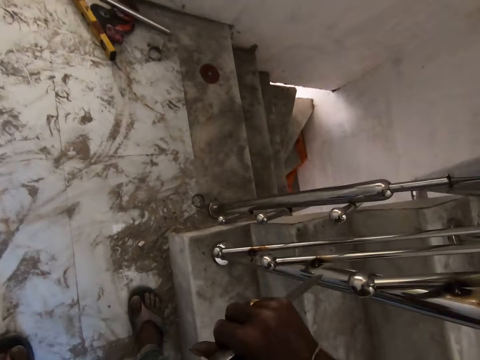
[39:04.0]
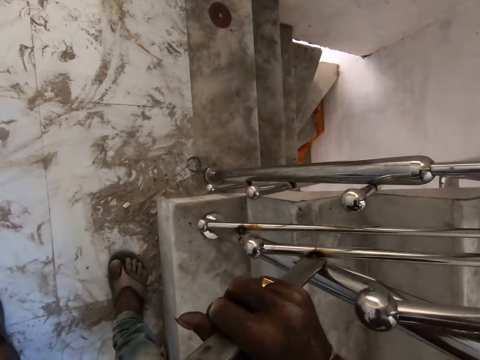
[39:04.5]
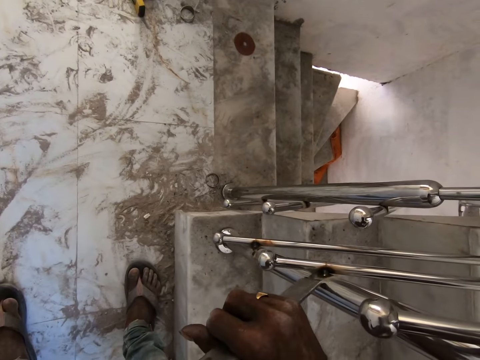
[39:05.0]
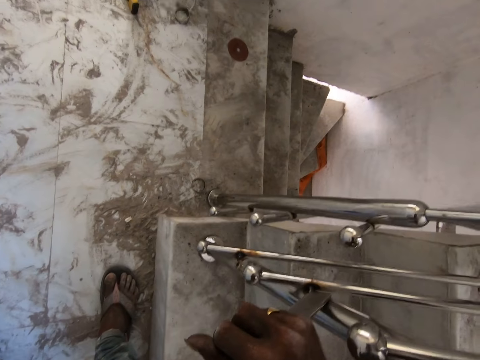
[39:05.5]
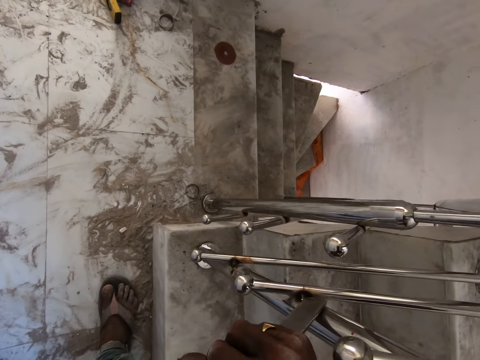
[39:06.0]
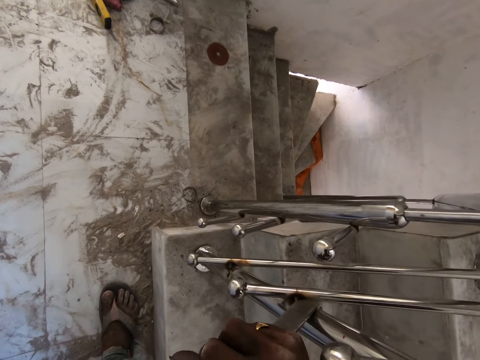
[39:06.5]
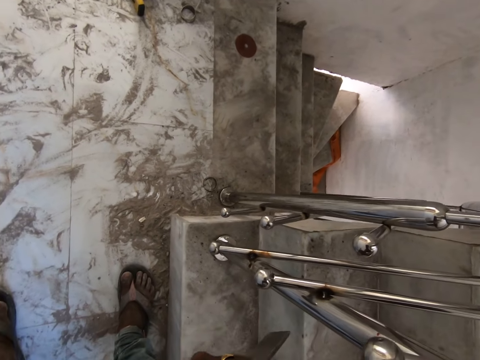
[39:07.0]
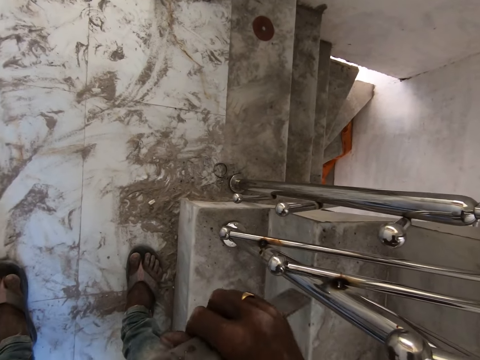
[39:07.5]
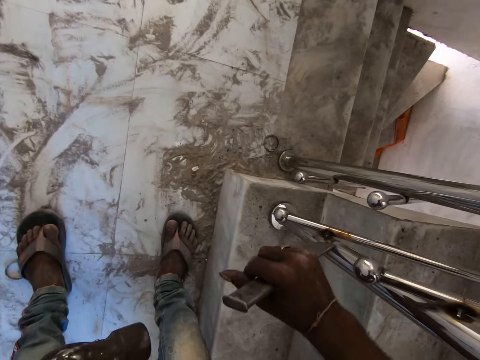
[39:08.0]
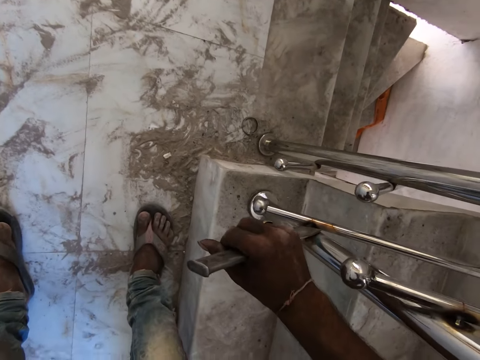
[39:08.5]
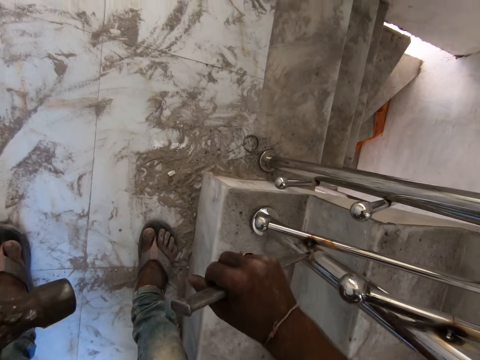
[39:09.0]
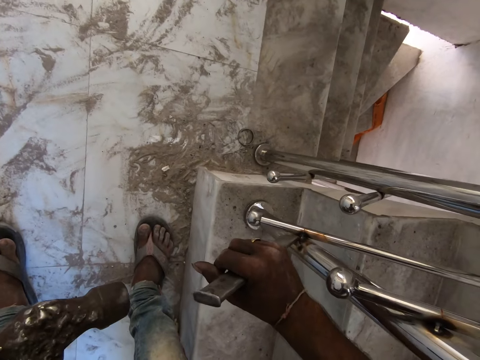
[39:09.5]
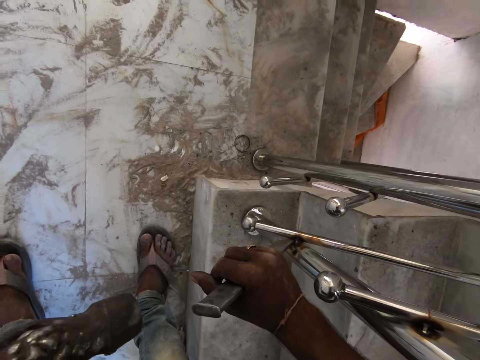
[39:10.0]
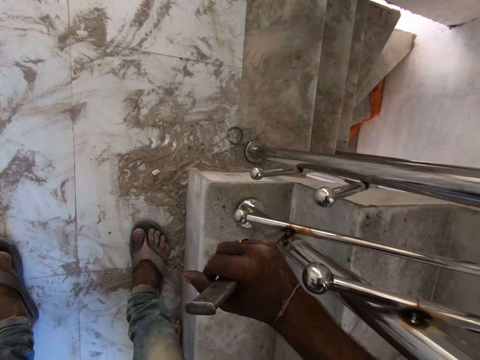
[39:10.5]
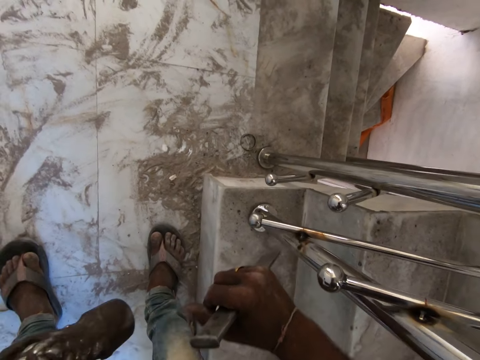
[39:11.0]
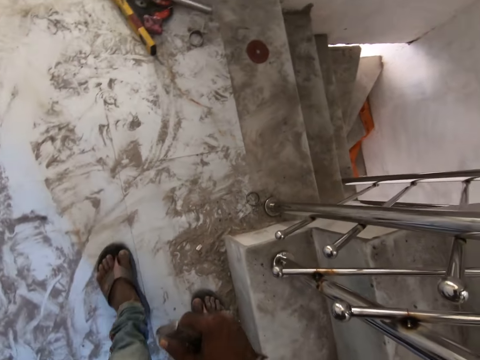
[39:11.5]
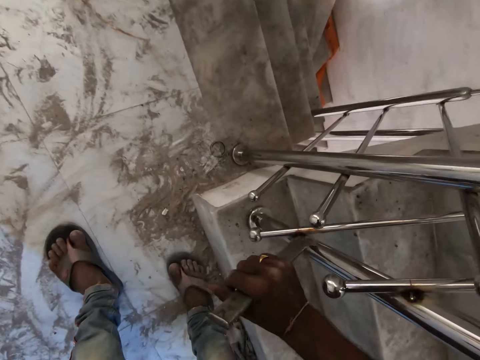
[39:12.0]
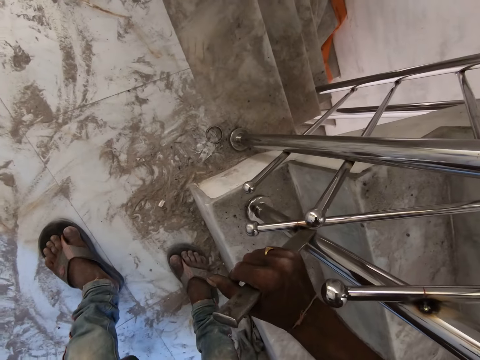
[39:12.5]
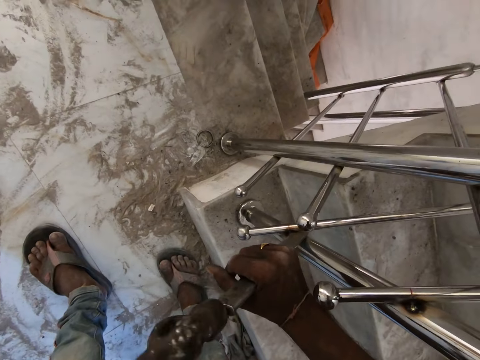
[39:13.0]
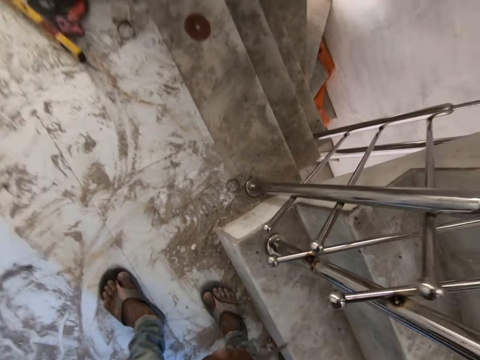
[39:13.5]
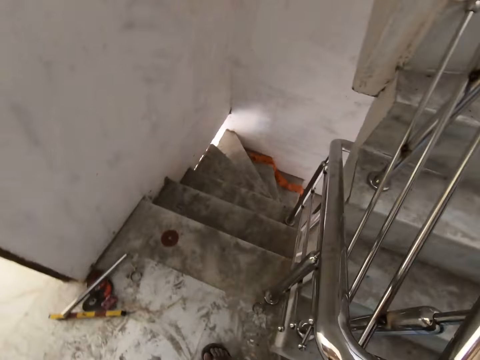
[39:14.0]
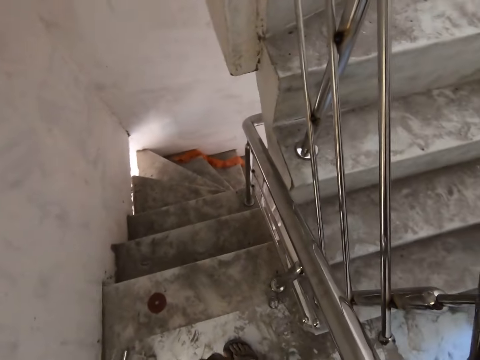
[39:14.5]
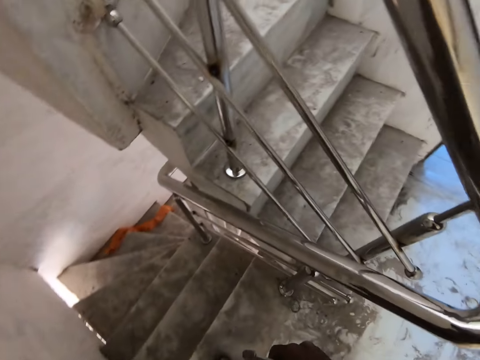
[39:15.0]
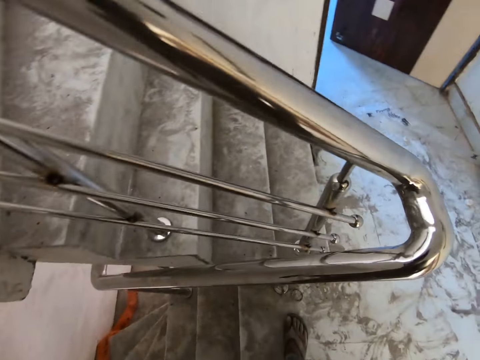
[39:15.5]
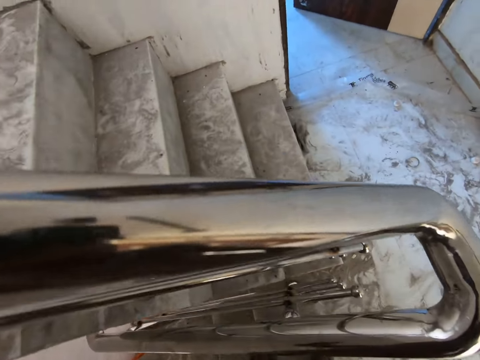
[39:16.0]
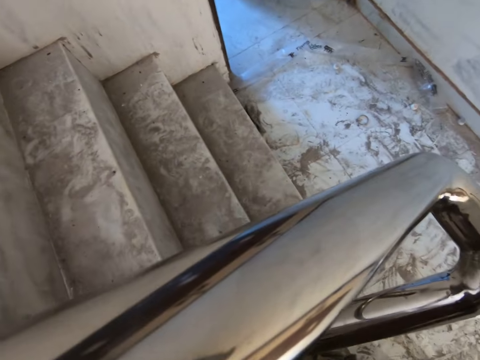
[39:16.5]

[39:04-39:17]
The camera wearer adjusts the carbide chisel. They smoothen a railing joint with the carbide chisel and a hammer. They adjust the carbide chisel. They smoothen the railing joint with the carbide chisel and the hammer. They adjust the carbide chisel. They smoothen the railing joint with the carbide chisel and the hammer. They walk around the stairs railing.

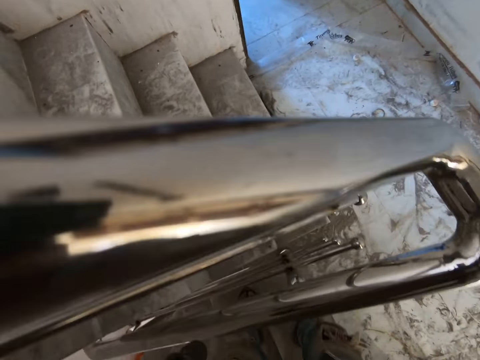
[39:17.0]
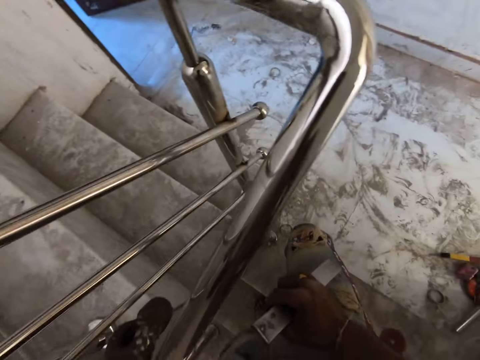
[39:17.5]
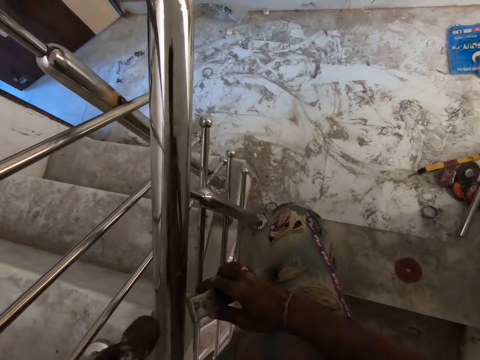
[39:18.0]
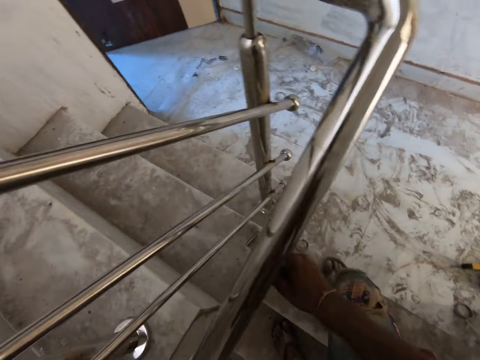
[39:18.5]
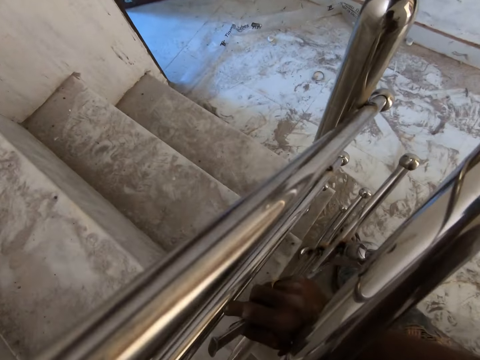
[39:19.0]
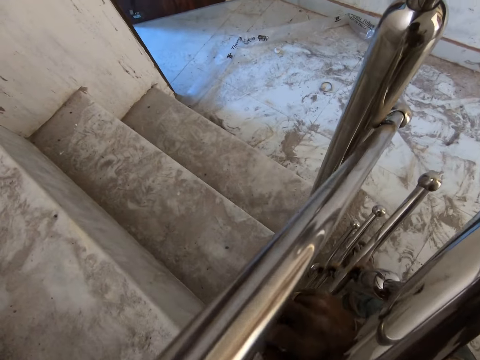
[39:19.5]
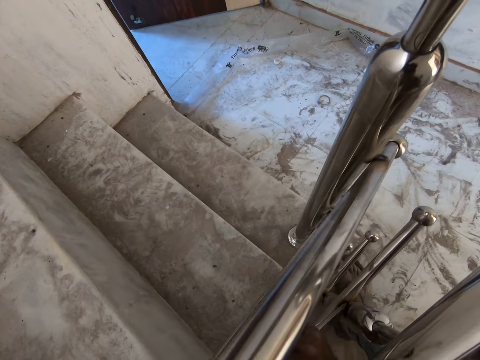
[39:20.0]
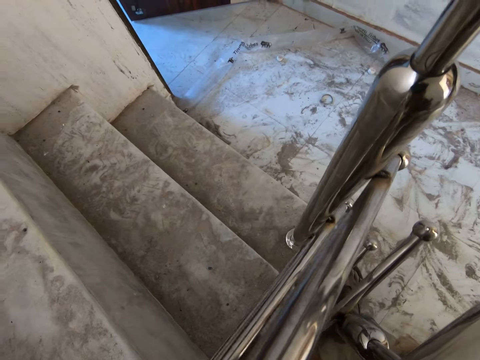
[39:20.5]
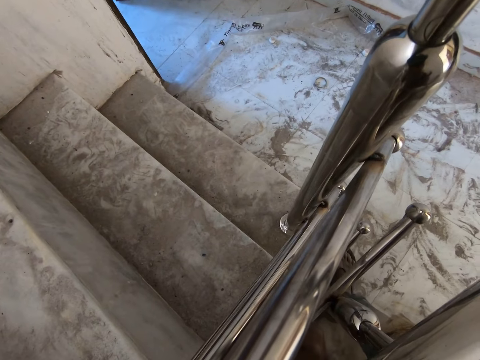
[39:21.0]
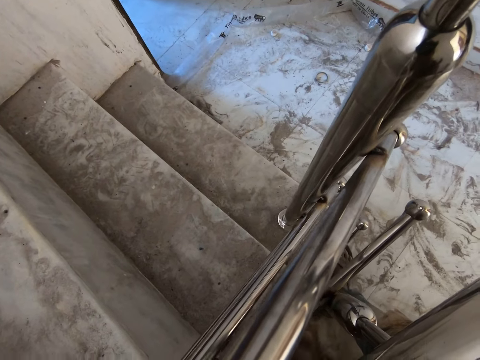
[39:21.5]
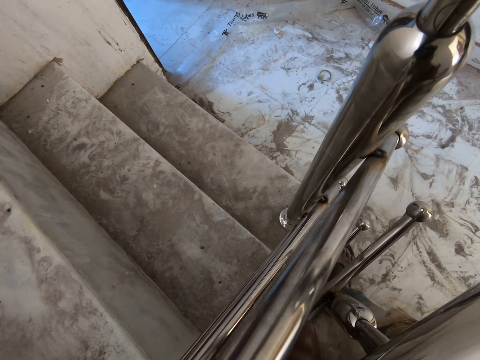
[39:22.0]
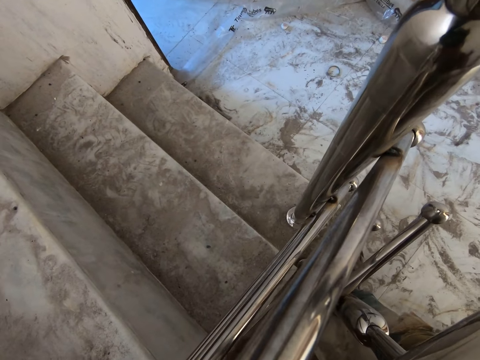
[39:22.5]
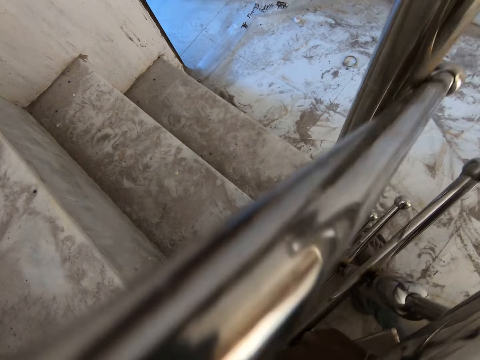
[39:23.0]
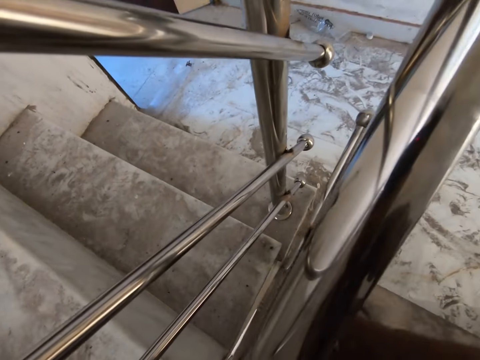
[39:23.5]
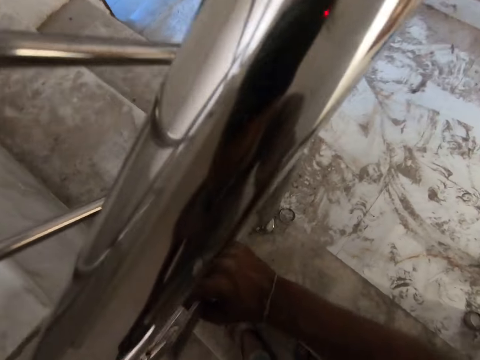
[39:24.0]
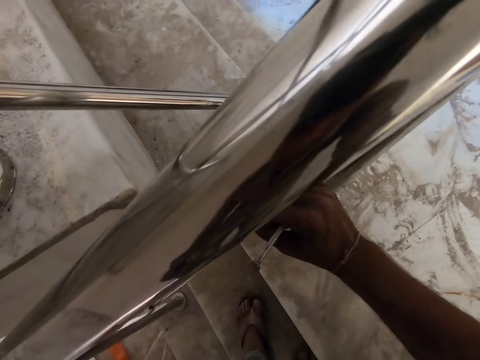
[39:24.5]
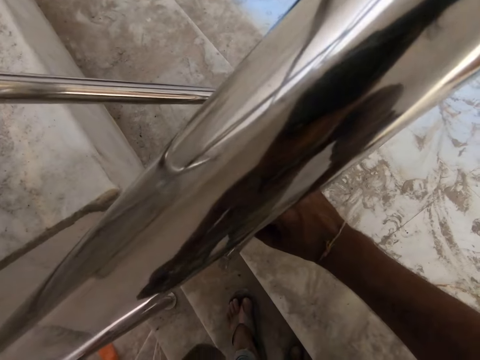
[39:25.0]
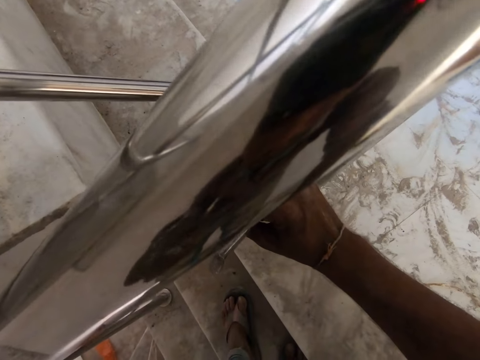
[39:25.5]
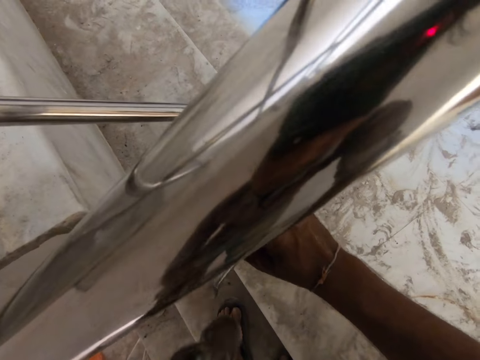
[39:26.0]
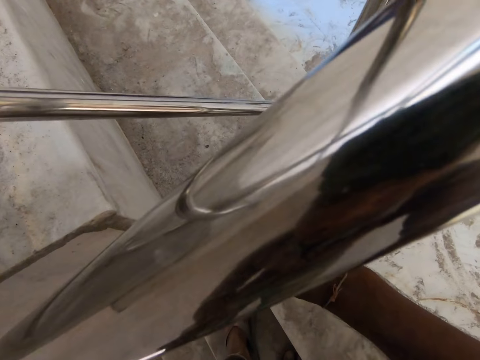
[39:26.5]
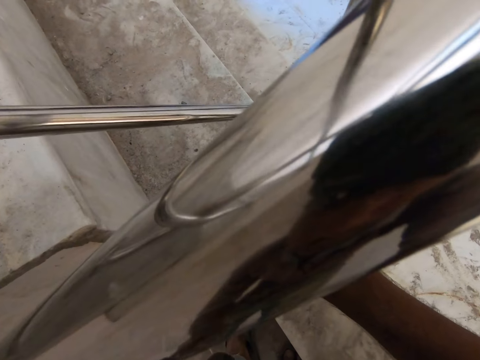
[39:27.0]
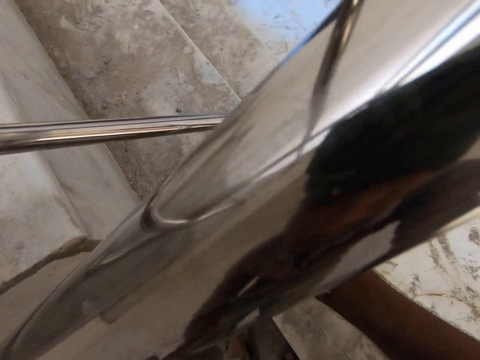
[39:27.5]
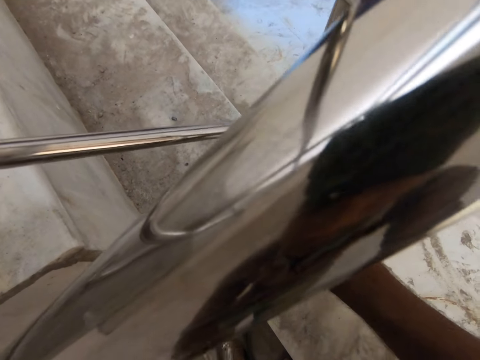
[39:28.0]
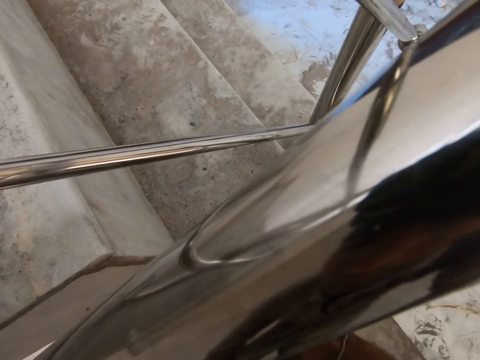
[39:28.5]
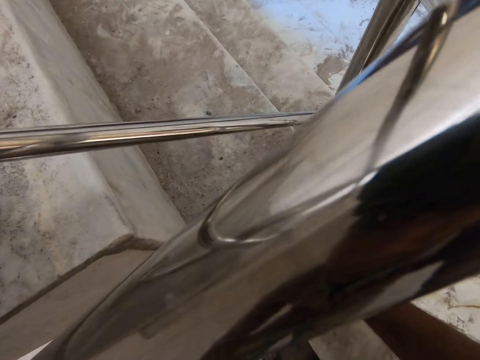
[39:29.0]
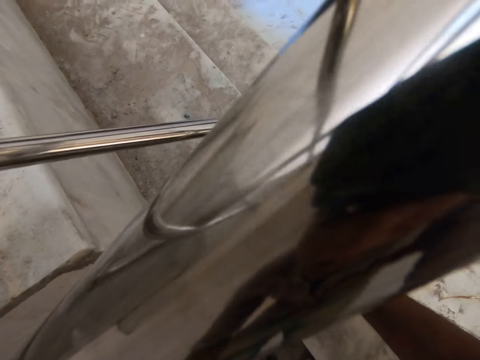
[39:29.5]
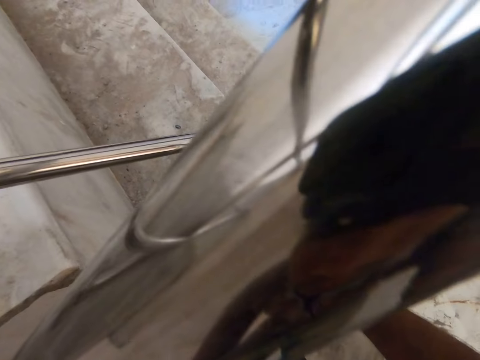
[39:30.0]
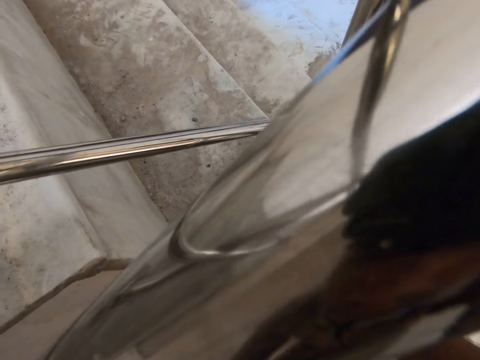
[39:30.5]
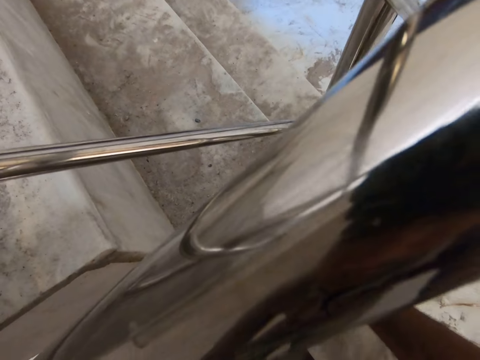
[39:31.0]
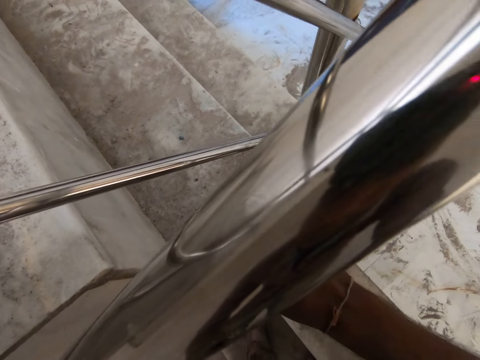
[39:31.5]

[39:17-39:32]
The camera wearer adjusts the carbide chisel. They smoothen a railing joint with the carbide chisel and a hammer. They adjust the carbide chisel. They smoothen the railing joint with the carbide chisel and the hammer.
